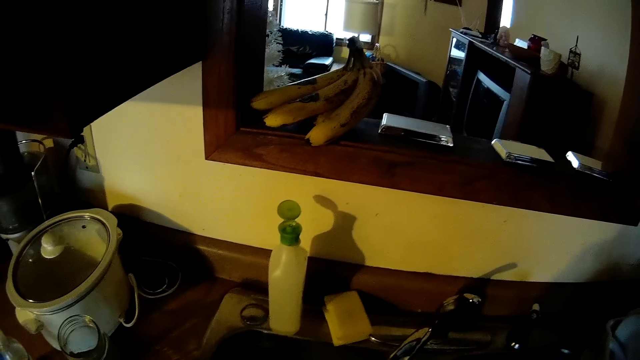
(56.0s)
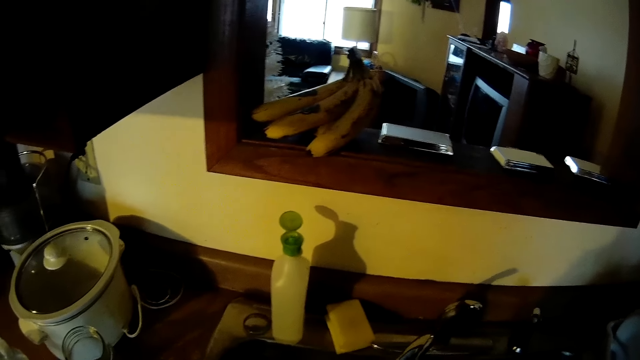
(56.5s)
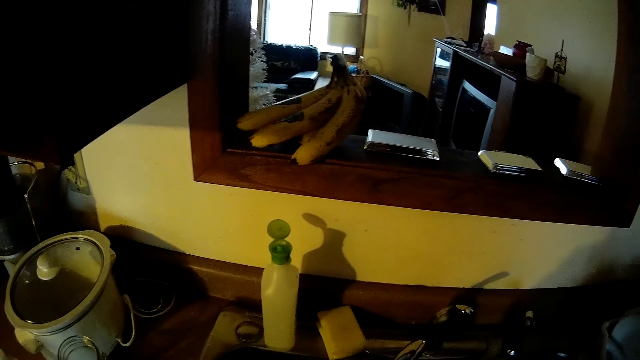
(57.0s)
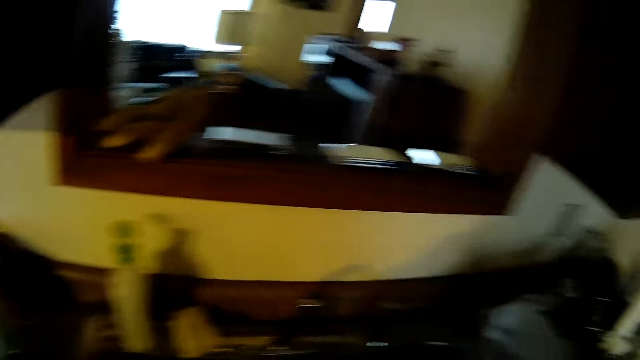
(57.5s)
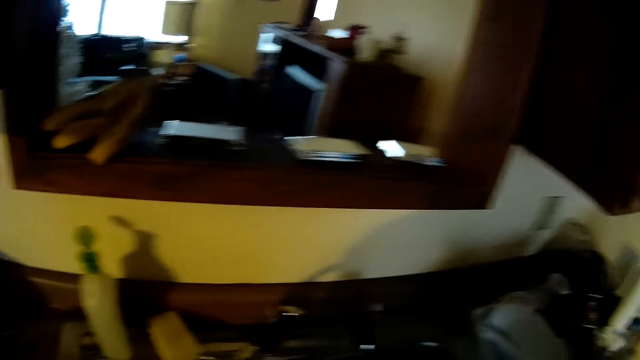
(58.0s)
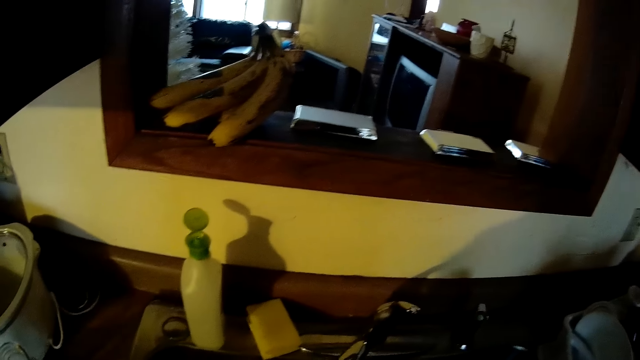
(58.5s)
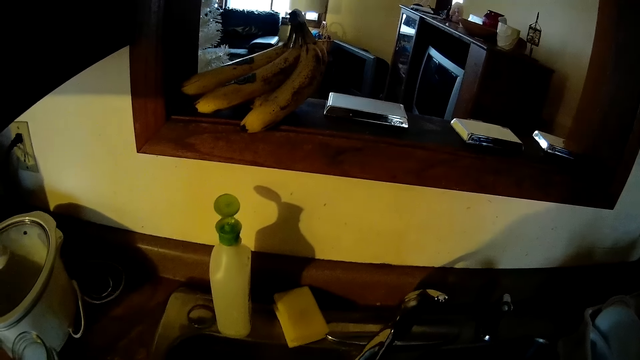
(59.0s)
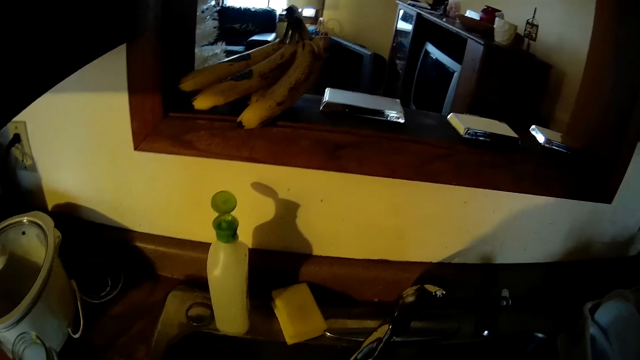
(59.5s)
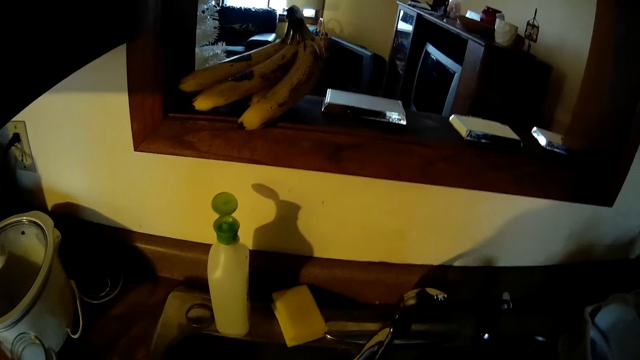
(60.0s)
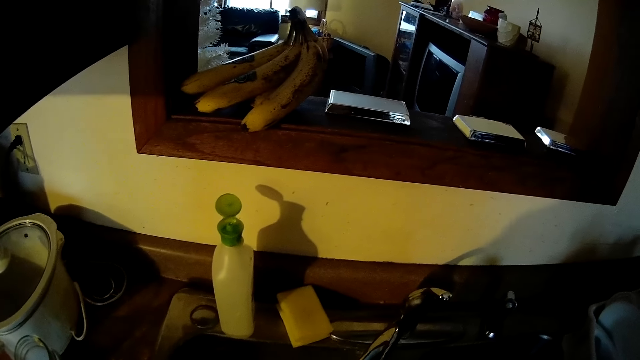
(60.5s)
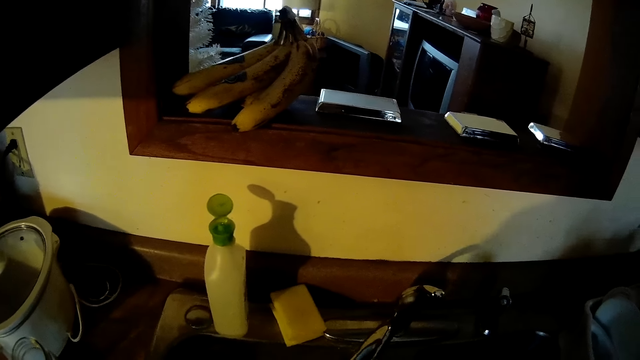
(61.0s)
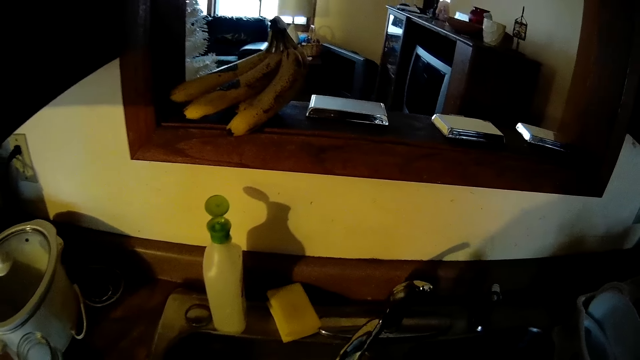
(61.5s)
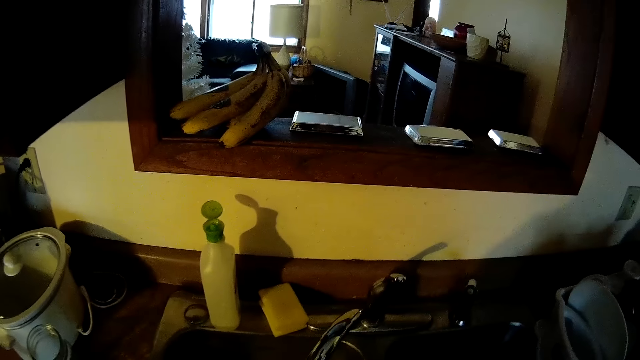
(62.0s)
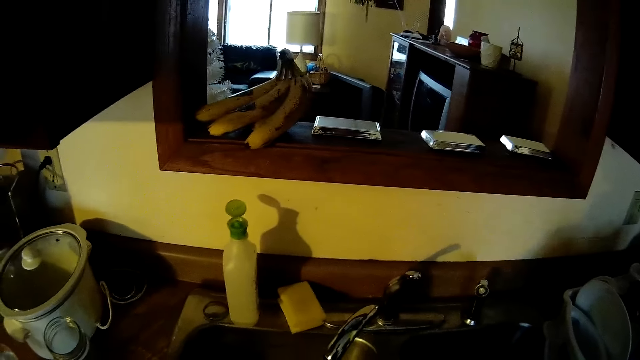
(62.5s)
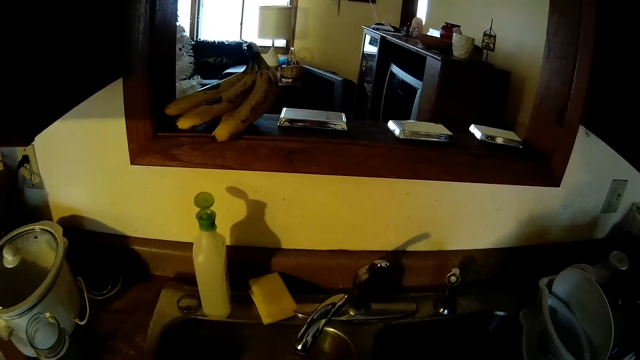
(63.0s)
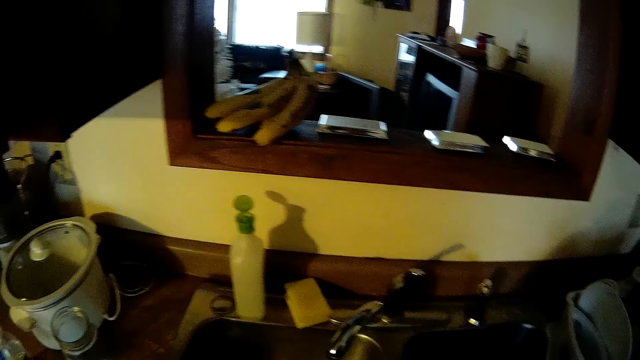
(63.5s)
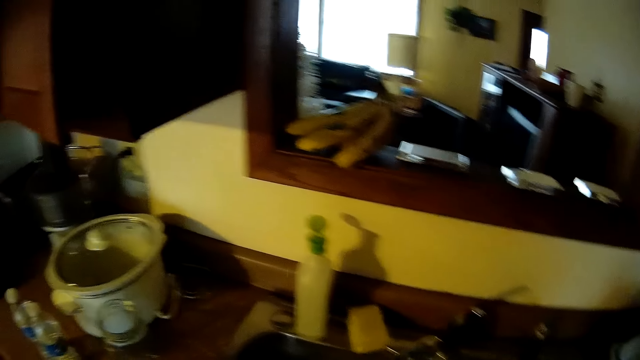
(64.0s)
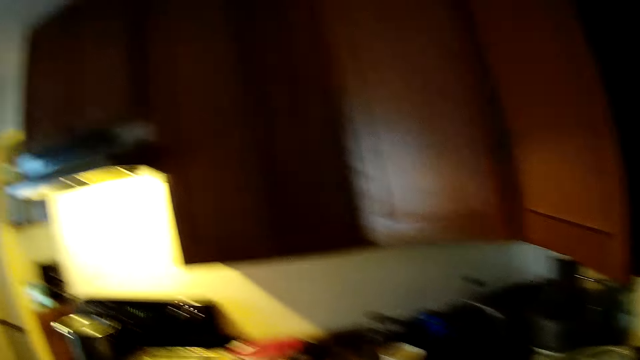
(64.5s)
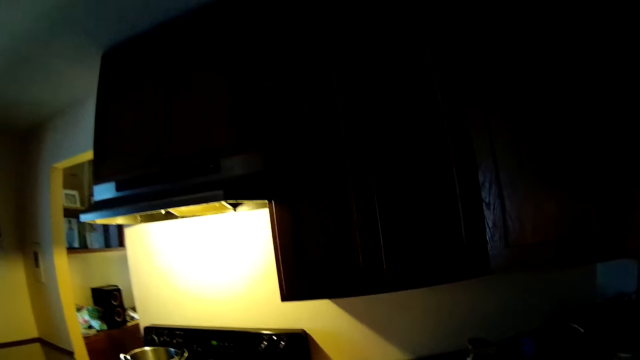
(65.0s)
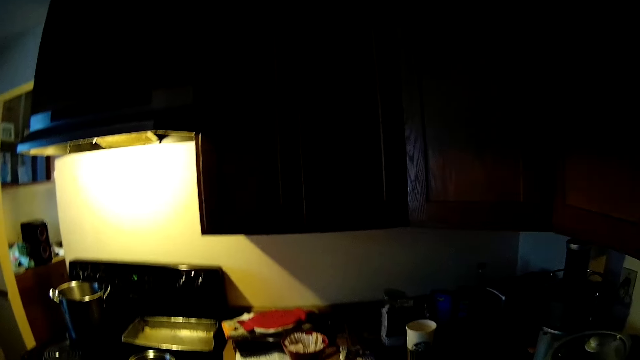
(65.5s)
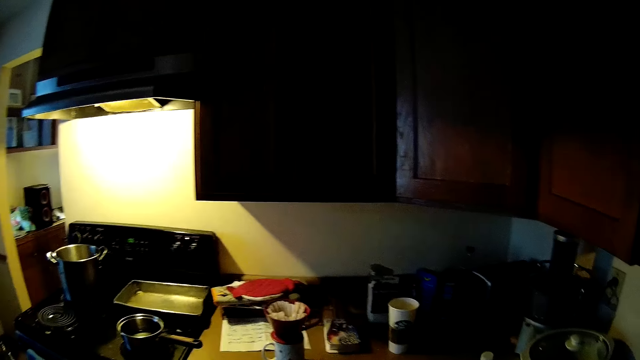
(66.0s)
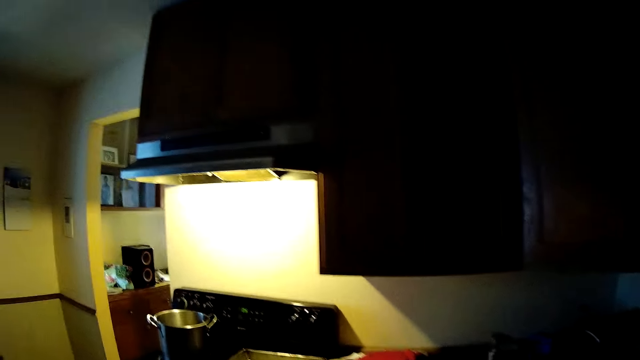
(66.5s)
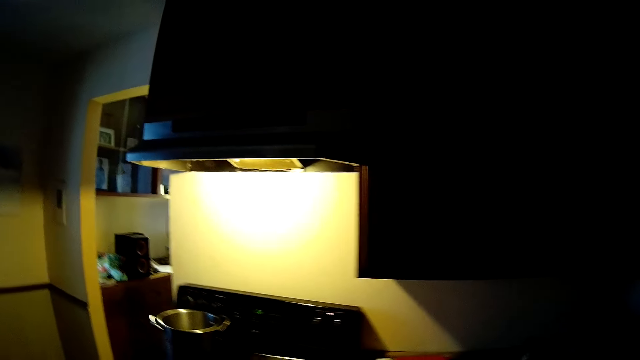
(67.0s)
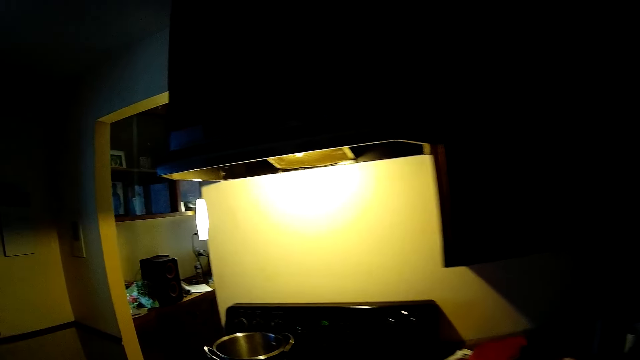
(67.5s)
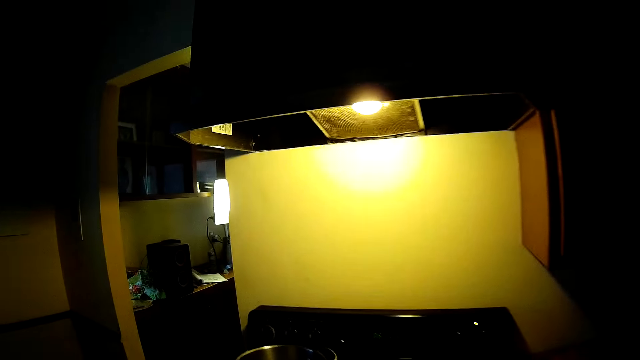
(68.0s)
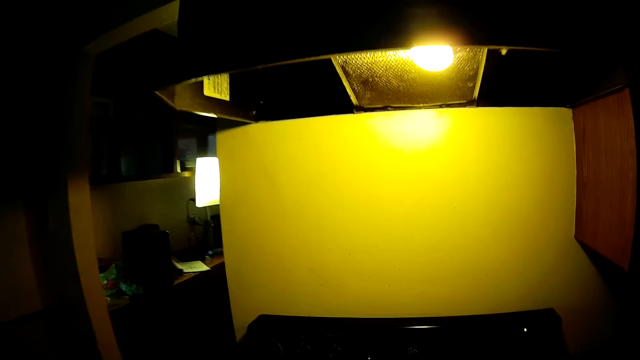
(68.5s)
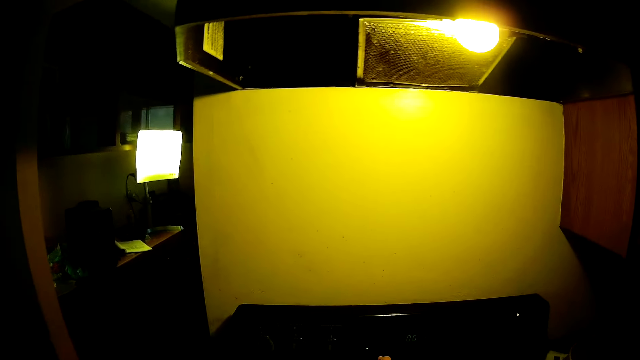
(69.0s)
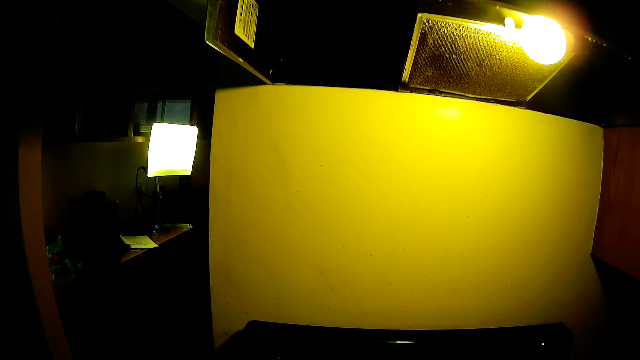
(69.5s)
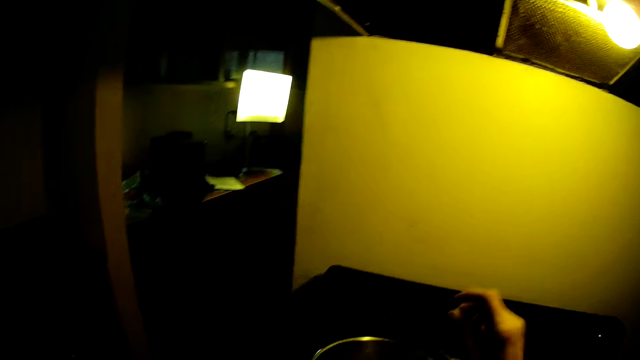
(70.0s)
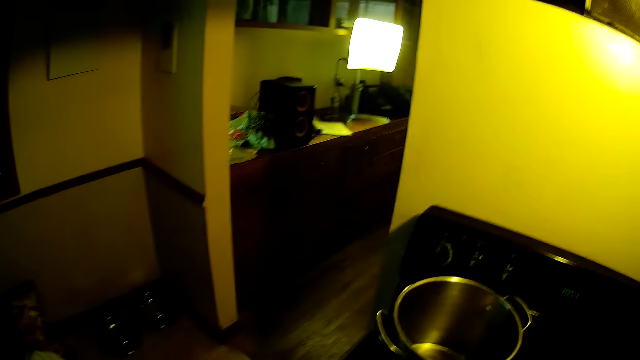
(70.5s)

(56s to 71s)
The camera wearer turns aside. She walks in the kitchen. She walks towards a gas cooker. She operates the switch. She touches the gas cooker knob. She fixes the camera. She touches her face.
